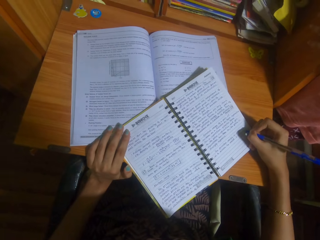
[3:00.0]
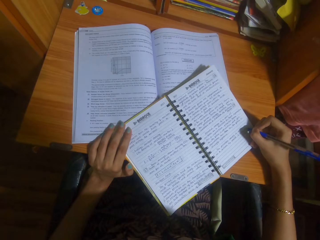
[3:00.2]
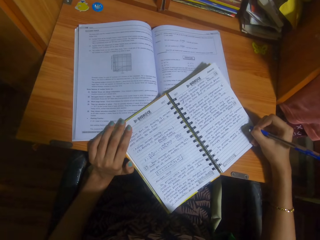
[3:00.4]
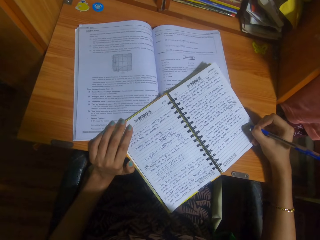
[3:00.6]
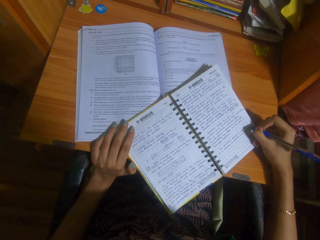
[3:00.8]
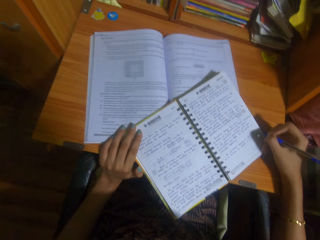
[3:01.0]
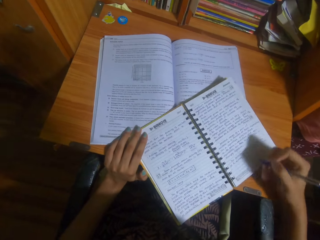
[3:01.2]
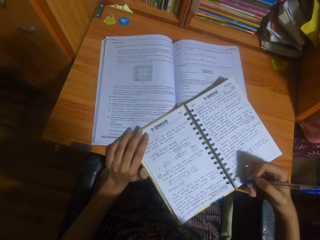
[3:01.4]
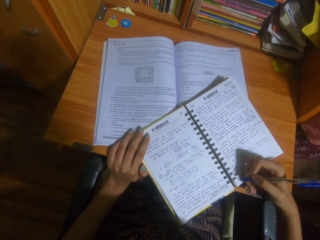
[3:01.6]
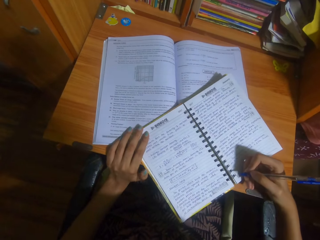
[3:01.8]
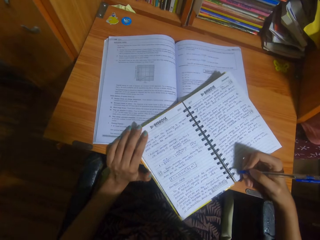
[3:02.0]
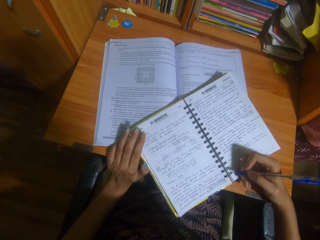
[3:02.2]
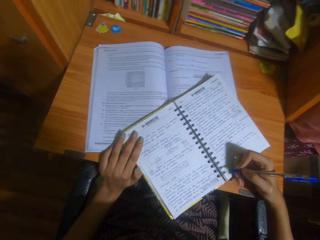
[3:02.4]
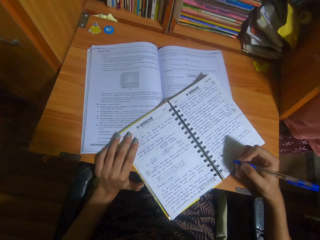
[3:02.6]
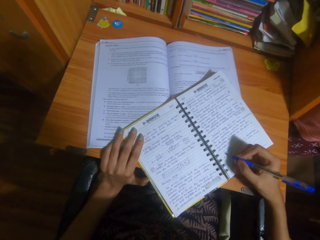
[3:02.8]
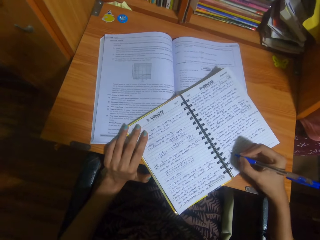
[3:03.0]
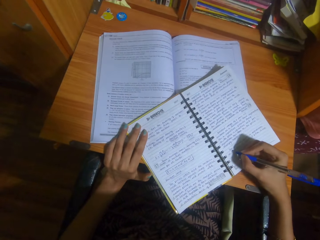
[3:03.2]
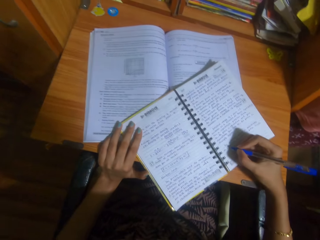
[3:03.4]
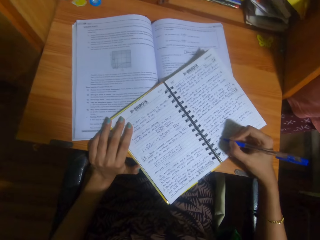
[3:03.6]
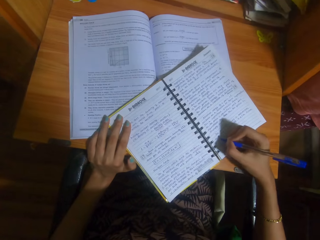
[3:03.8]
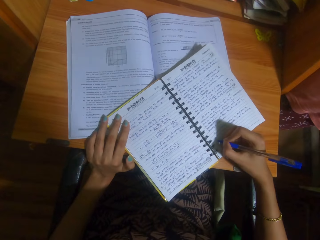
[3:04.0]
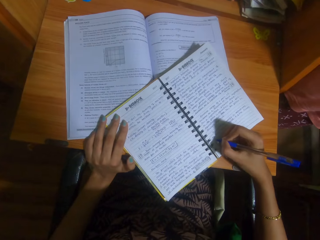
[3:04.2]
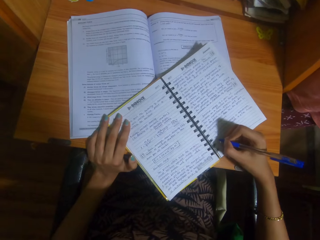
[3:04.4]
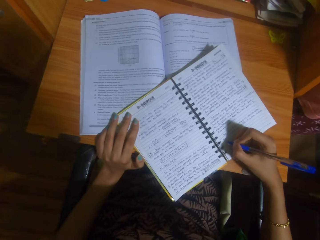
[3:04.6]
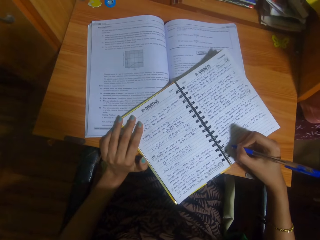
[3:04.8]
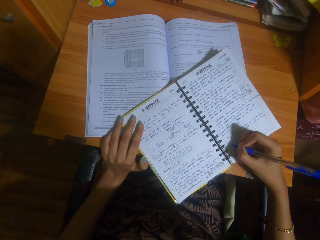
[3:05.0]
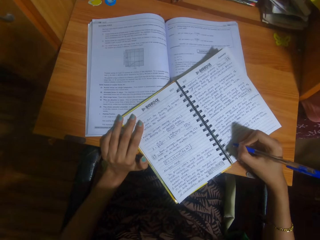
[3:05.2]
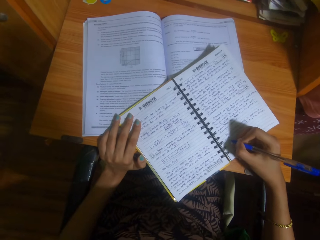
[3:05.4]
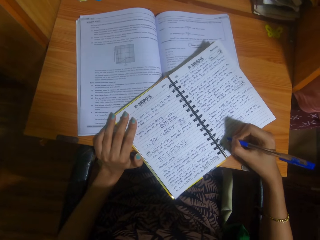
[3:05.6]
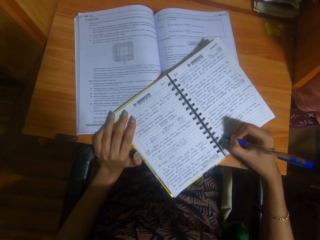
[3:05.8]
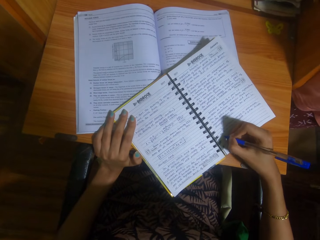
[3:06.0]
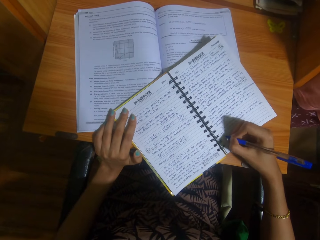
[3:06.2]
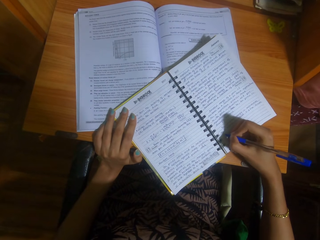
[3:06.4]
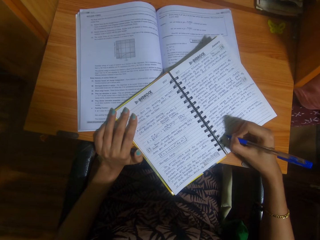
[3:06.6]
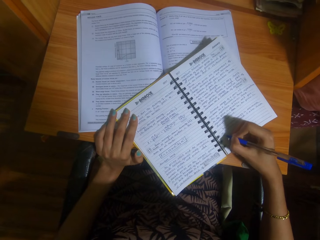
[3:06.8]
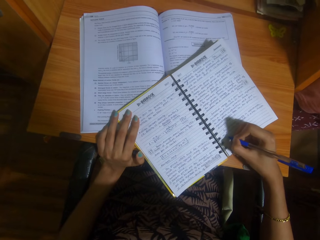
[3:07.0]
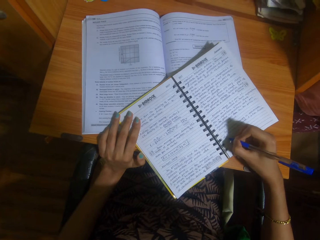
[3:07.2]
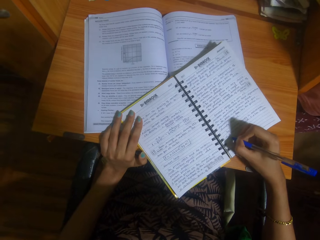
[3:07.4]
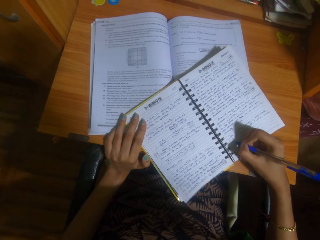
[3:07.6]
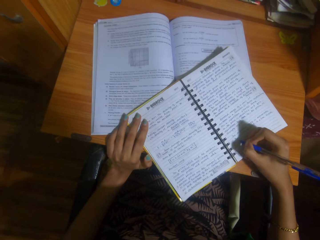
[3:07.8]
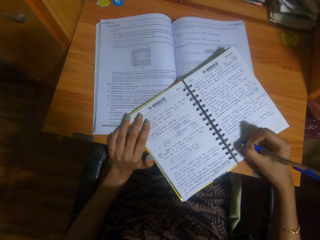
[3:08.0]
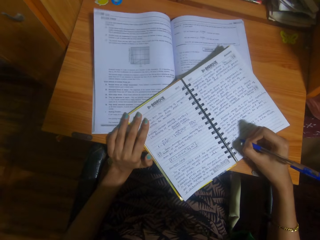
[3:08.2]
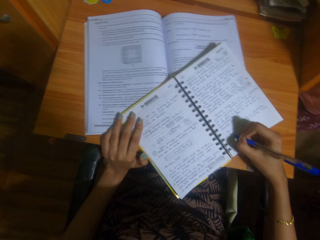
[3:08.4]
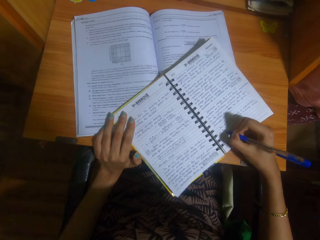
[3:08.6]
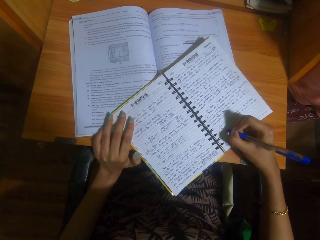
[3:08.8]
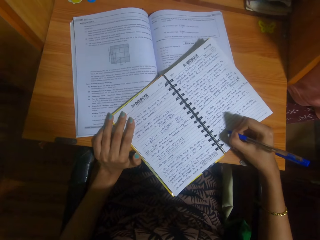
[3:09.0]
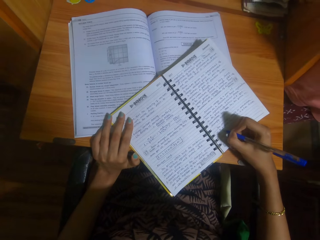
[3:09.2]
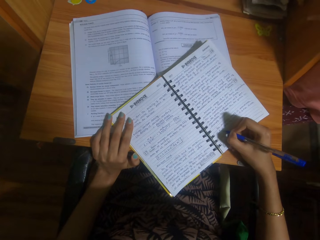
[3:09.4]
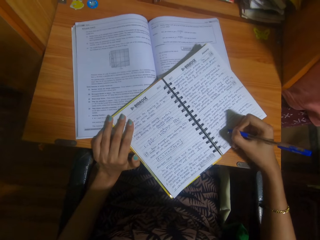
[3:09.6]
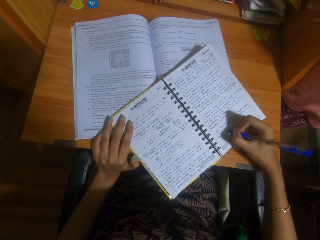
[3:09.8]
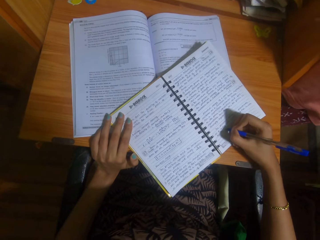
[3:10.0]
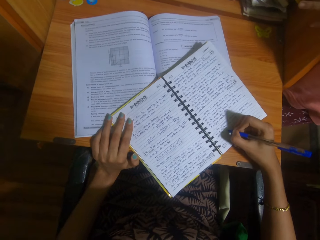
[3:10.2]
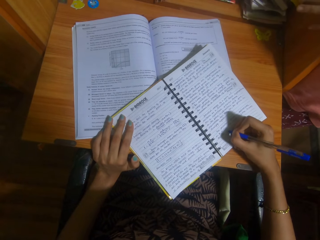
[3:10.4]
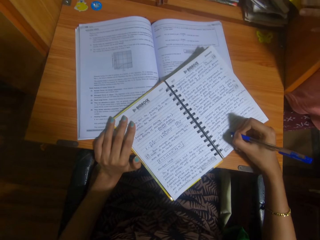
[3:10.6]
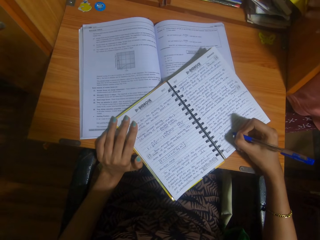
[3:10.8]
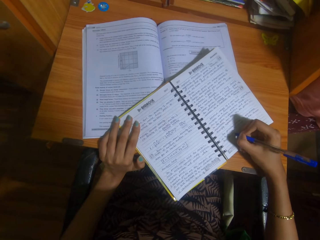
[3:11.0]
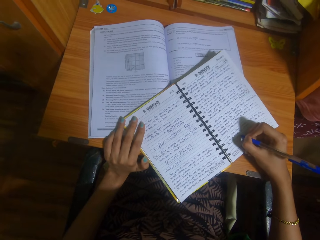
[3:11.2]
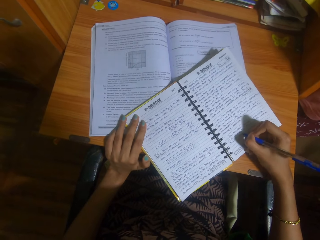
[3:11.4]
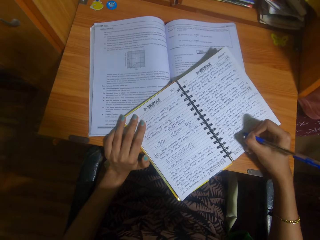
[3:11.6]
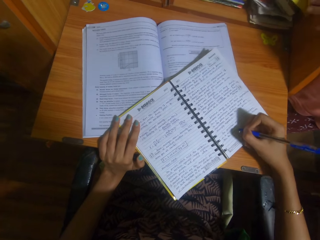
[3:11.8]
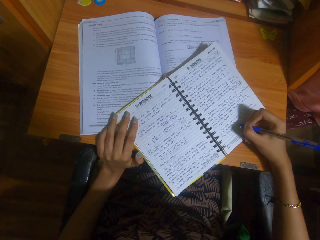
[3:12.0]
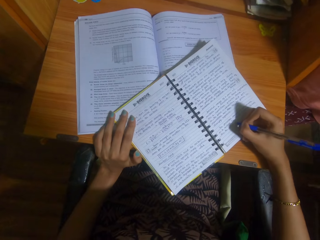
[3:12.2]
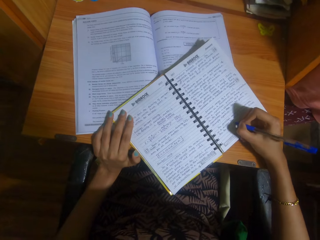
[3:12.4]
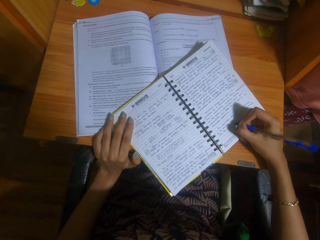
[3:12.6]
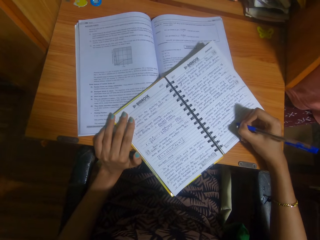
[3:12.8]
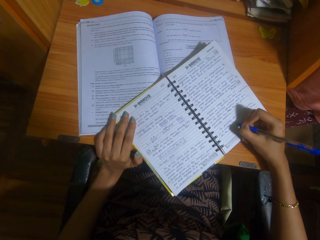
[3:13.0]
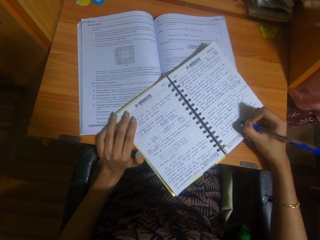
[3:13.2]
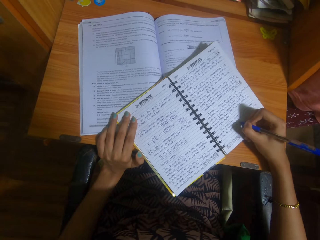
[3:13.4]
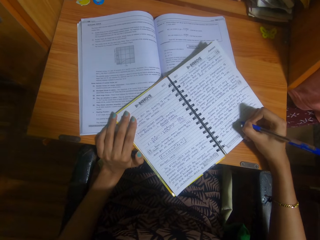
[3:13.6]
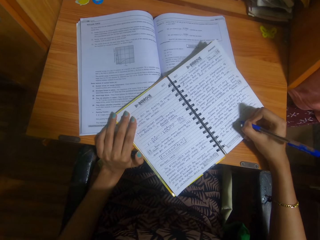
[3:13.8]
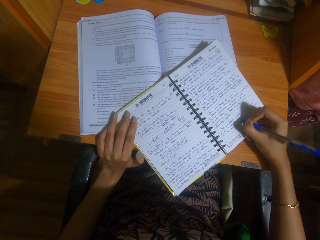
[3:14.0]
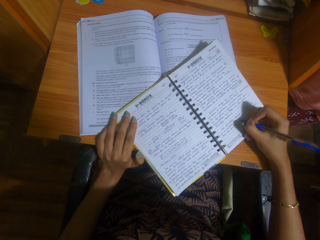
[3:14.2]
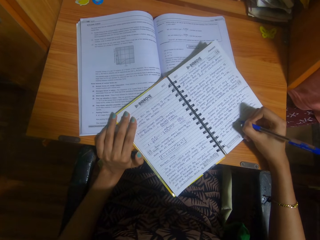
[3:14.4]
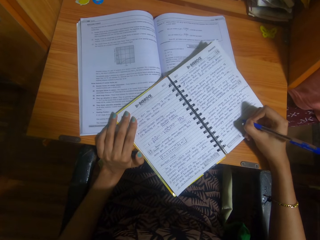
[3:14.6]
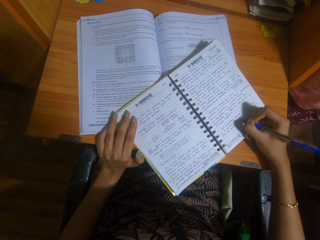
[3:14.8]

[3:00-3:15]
The camera wearer moves a book. A woman talks to the camera wearer. The camera wearer talks to the woman. The woman talks to the camera wearer.

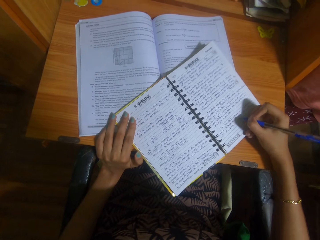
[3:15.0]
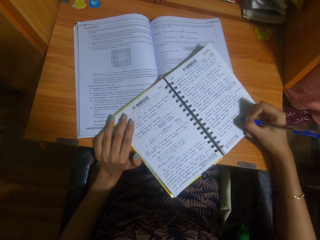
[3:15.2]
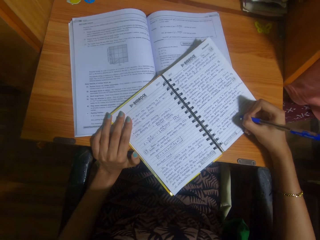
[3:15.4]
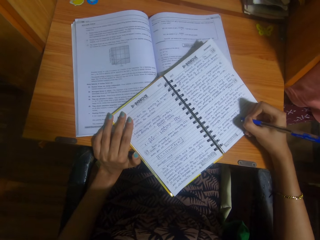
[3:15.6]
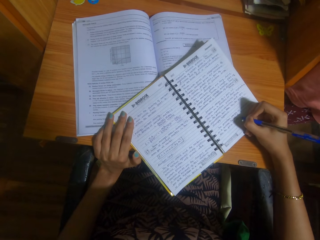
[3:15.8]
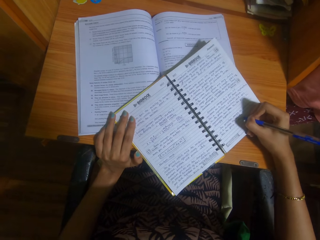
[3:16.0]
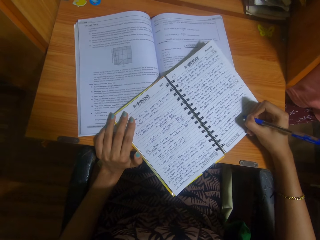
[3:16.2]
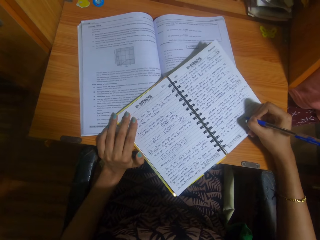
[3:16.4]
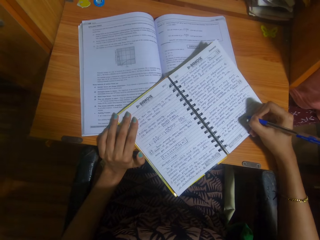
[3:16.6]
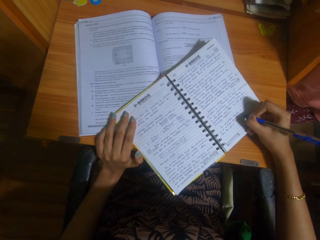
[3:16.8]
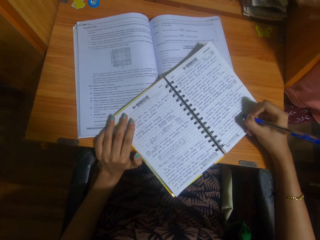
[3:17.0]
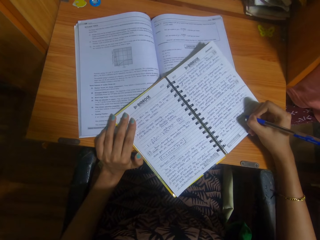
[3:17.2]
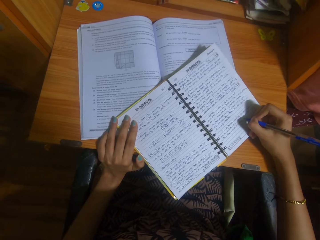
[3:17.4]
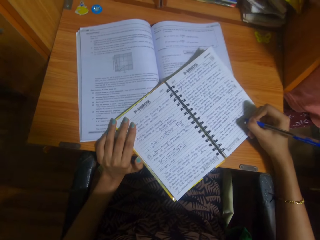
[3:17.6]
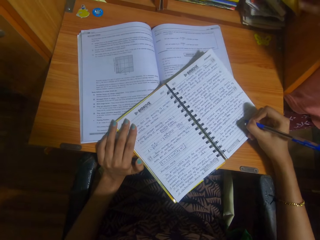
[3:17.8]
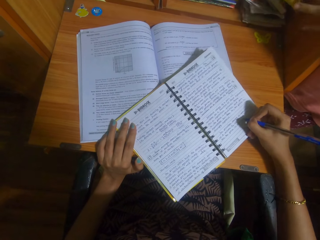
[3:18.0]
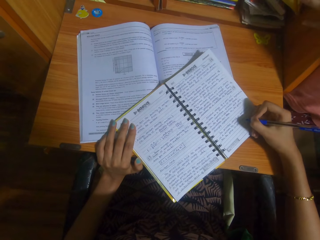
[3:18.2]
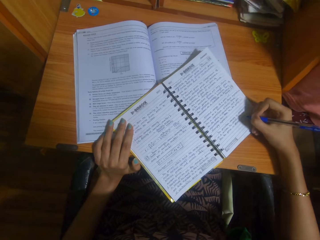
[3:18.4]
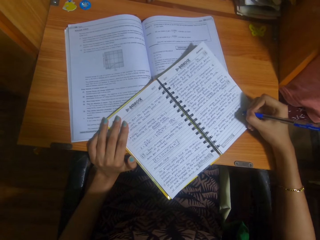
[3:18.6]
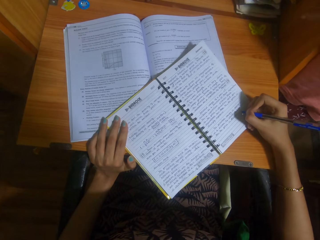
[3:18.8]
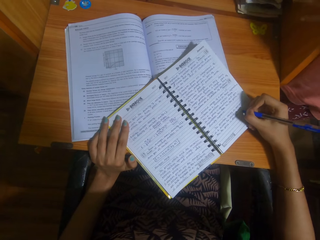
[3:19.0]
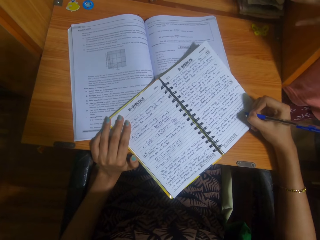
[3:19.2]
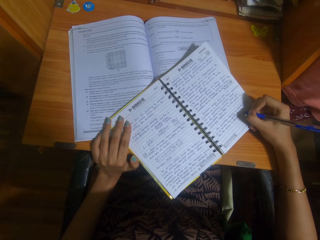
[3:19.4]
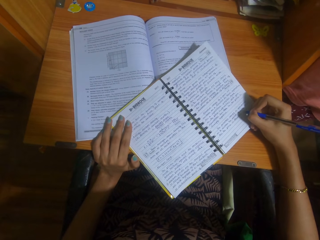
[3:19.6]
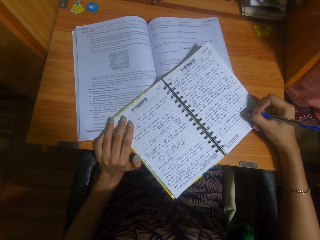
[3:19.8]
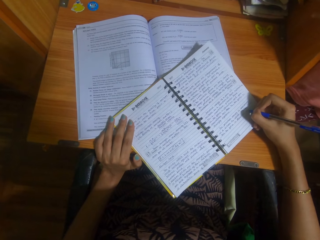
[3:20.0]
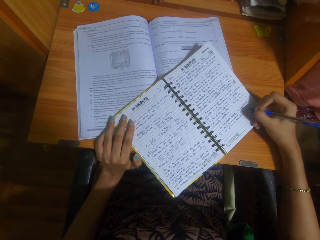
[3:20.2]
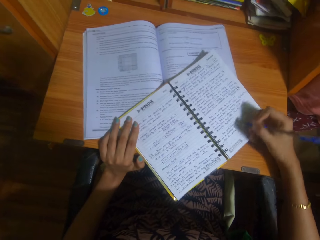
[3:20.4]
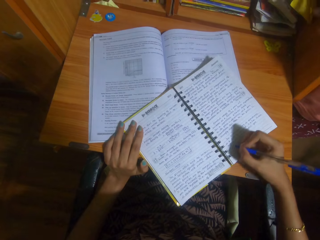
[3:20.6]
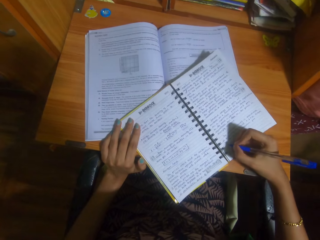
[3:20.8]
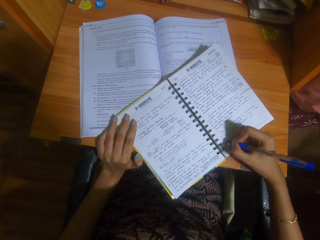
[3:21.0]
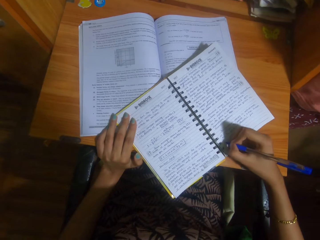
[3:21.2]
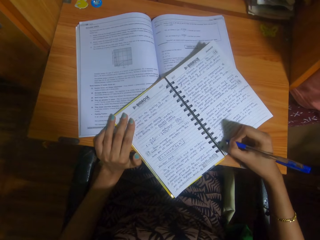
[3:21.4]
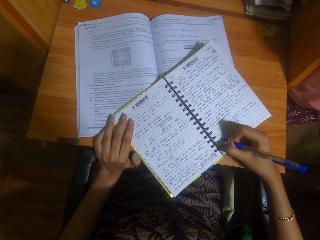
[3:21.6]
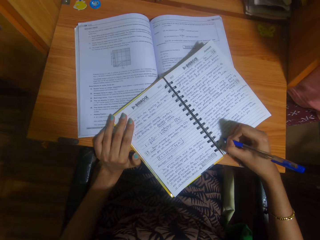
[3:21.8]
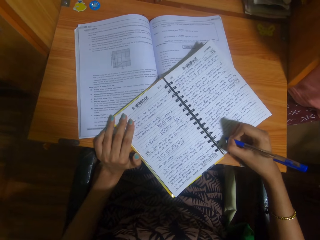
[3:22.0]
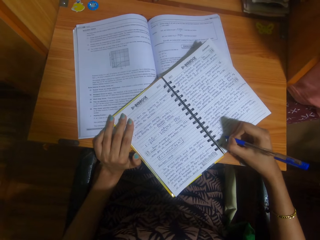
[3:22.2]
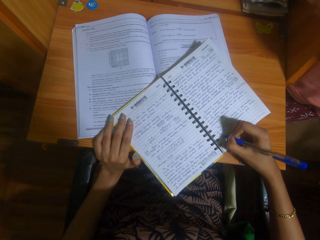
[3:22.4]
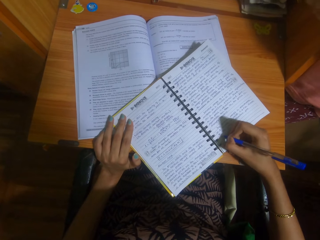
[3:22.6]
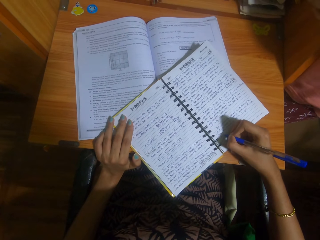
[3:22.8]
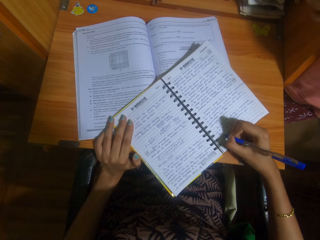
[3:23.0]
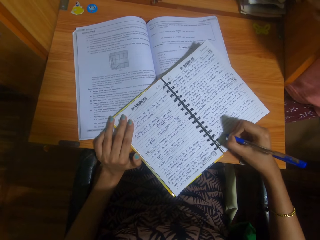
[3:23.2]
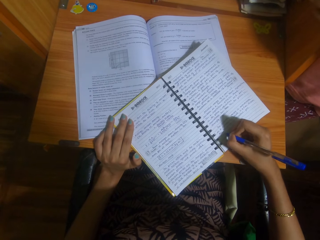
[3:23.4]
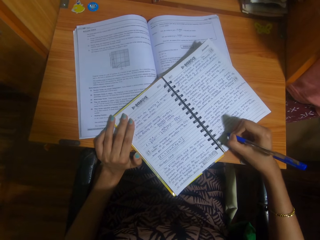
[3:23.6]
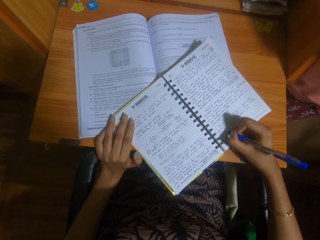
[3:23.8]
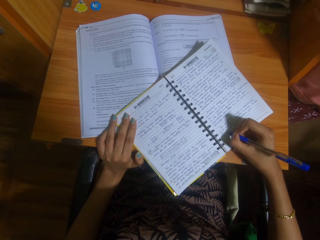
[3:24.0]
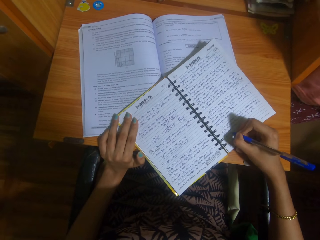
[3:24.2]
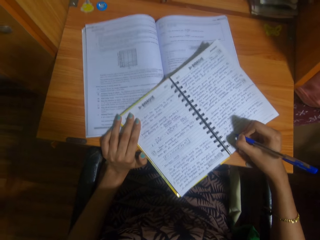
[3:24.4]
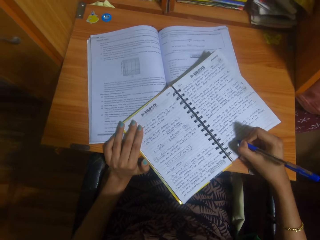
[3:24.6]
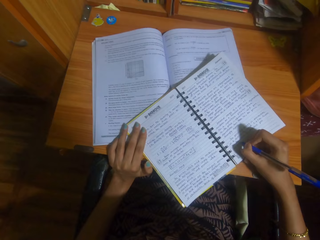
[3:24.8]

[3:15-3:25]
The camera wearer talks to a woman. The woman talks to the camera wearer. The camera wearer talks to the woman.
